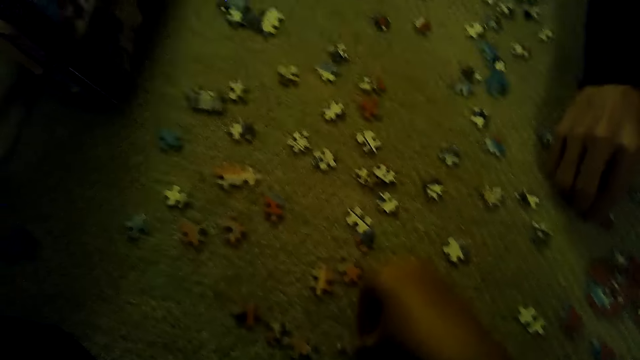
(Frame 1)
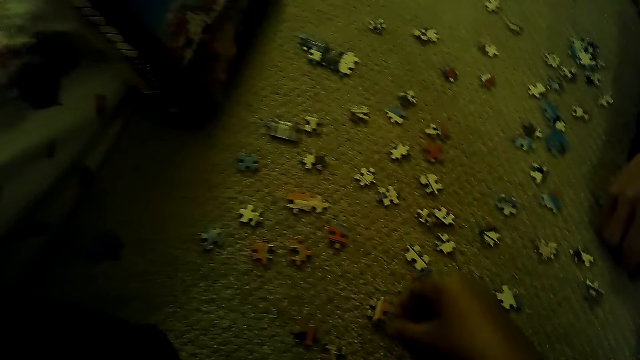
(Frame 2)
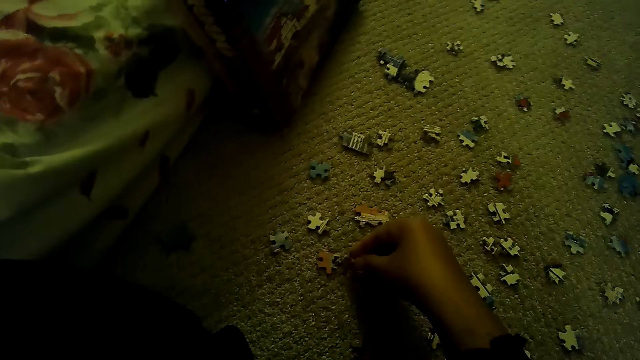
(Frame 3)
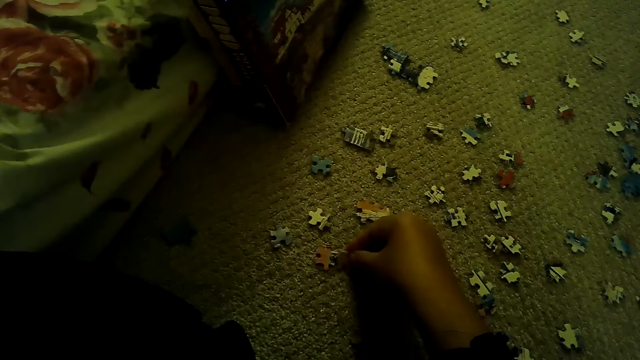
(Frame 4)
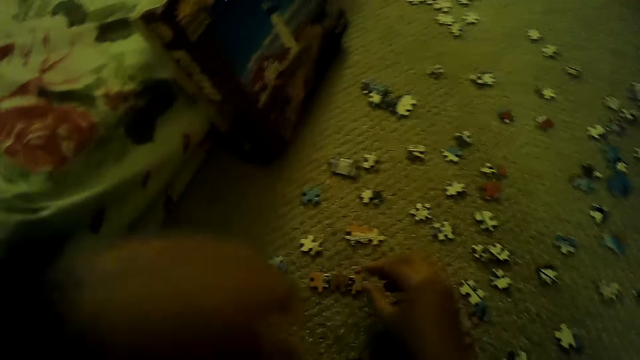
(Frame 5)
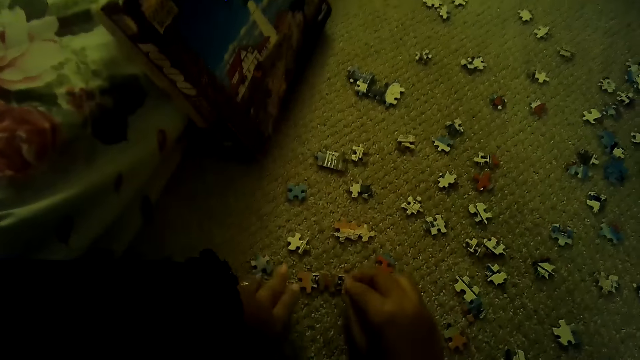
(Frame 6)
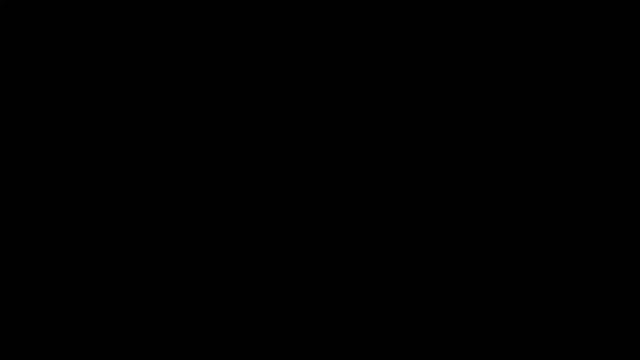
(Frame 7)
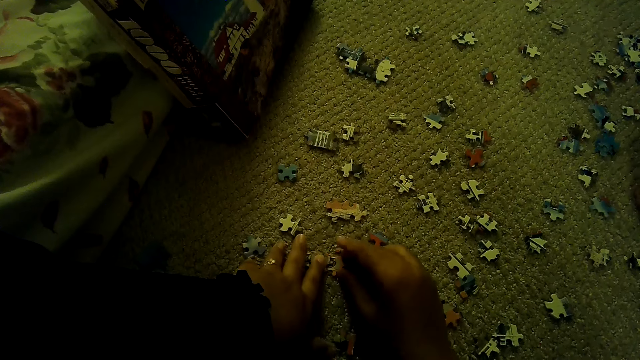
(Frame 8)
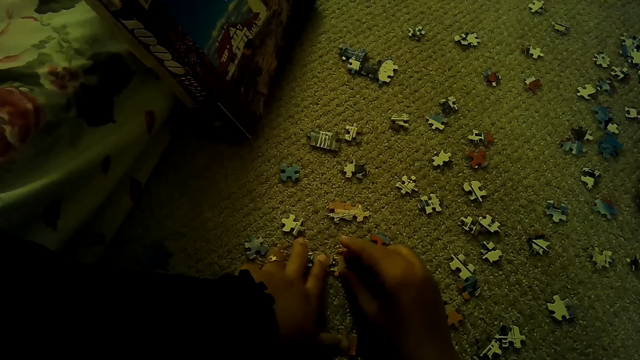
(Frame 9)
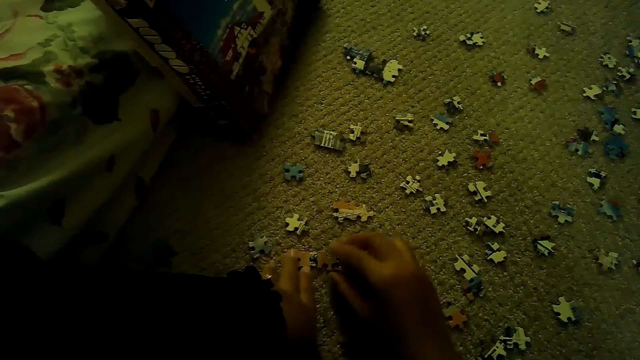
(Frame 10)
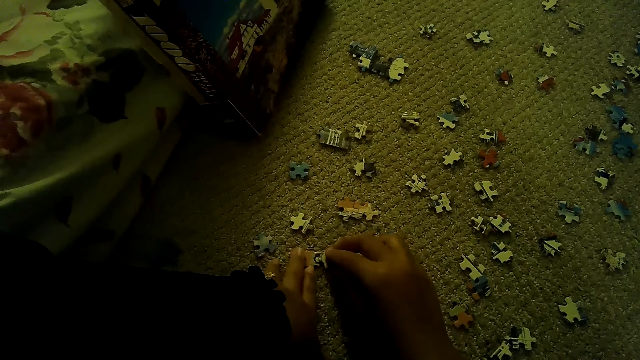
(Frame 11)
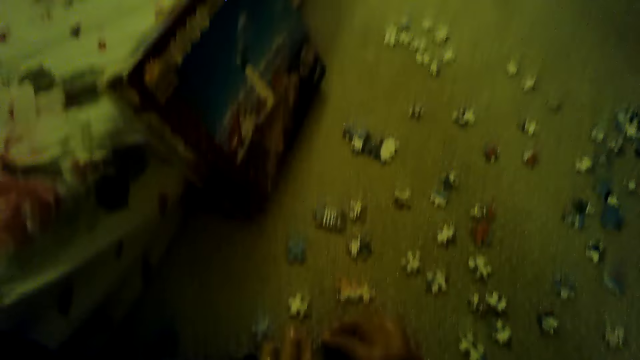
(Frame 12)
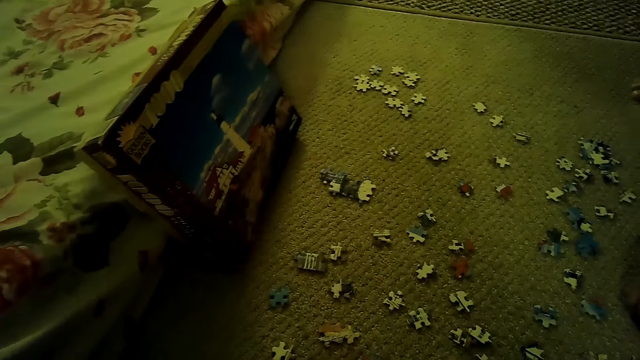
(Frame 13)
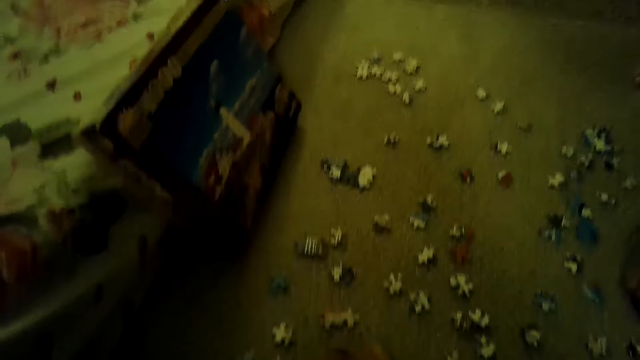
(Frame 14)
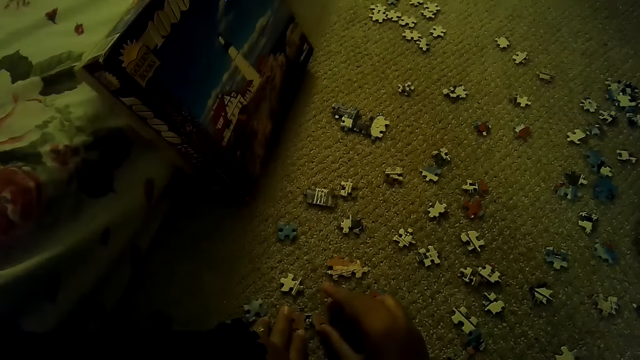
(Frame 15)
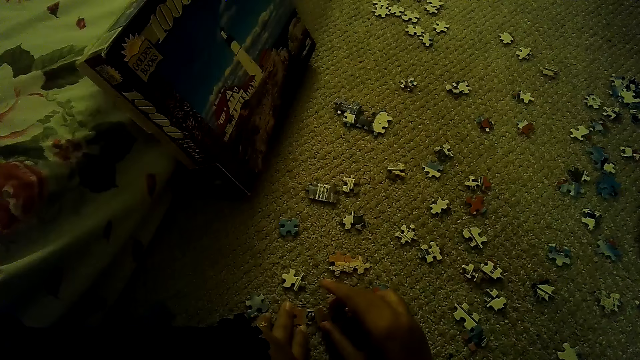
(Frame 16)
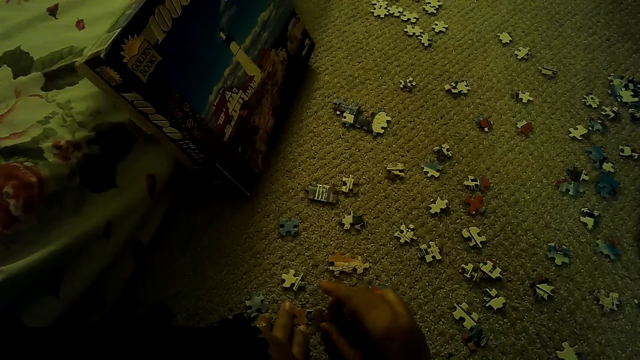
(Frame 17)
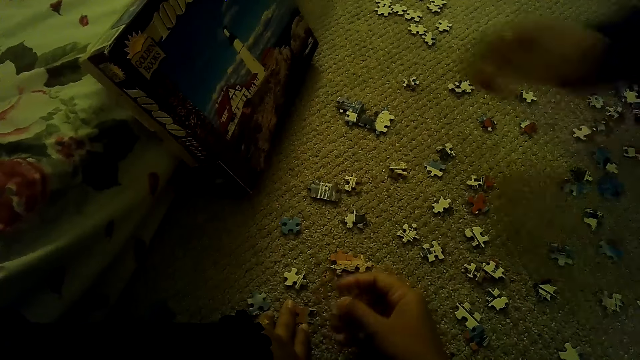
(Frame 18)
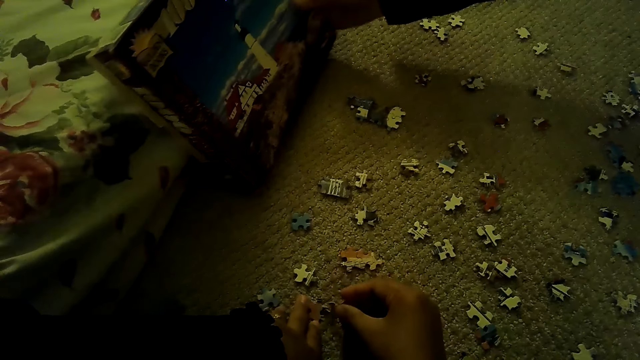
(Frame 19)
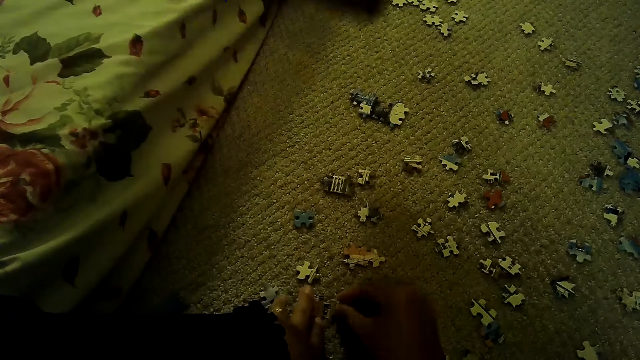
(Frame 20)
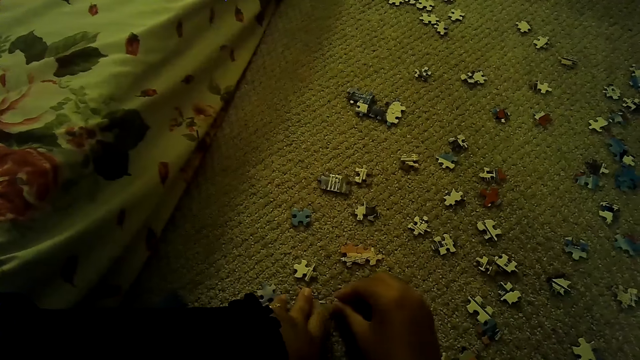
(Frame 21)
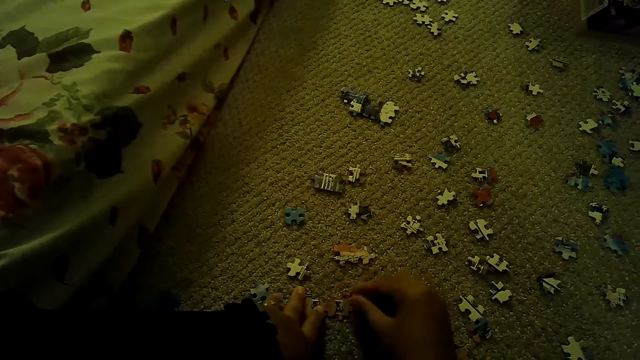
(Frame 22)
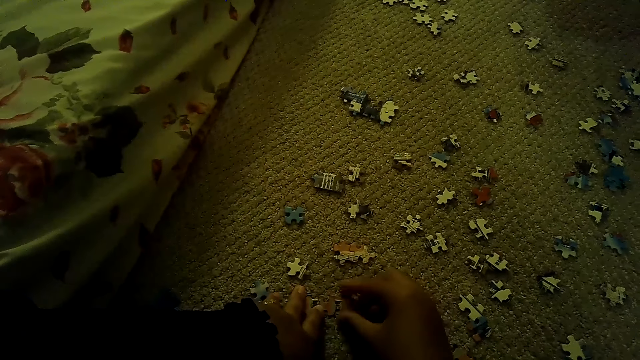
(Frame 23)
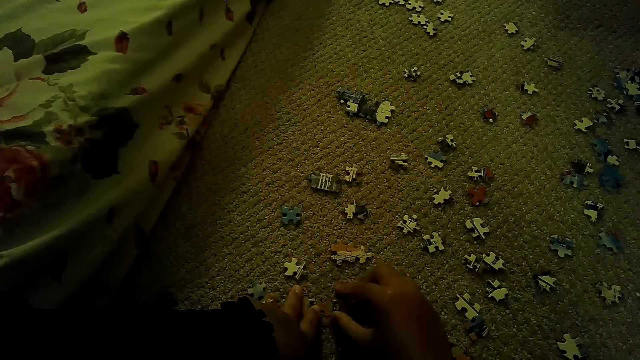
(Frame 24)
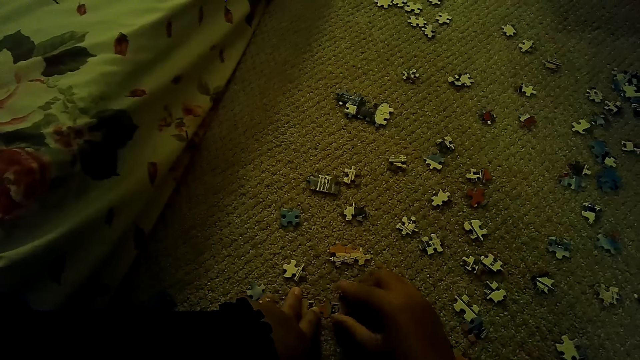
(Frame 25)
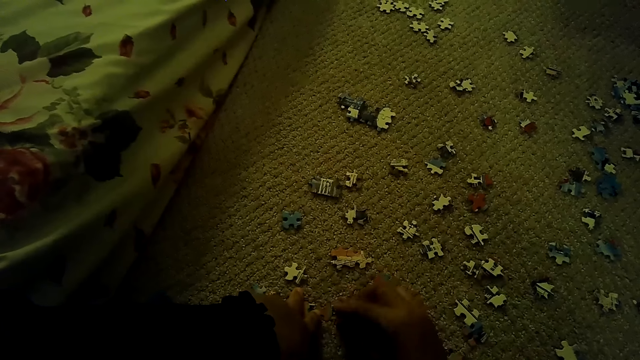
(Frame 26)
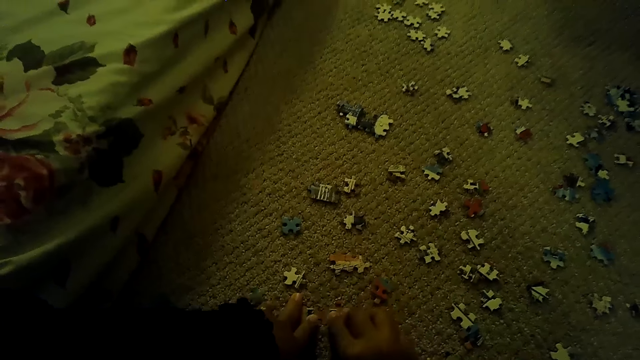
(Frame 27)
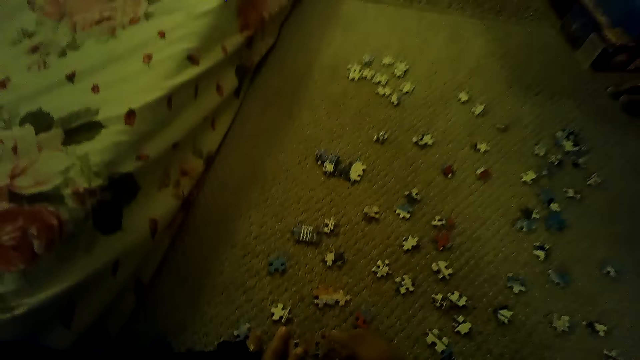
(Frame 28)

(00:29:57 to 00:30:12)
A person separates the puzzle pieces. The camera wearer joins the puzzle pieces. The person picks up the box from the floor.

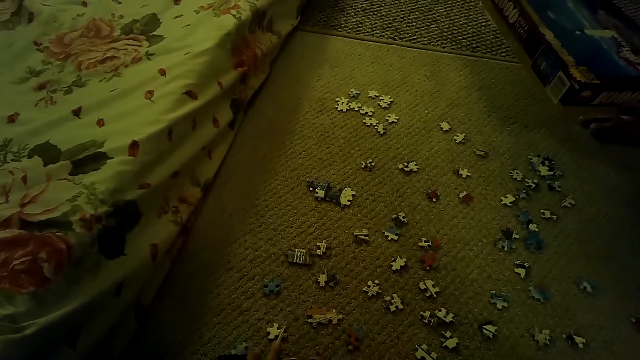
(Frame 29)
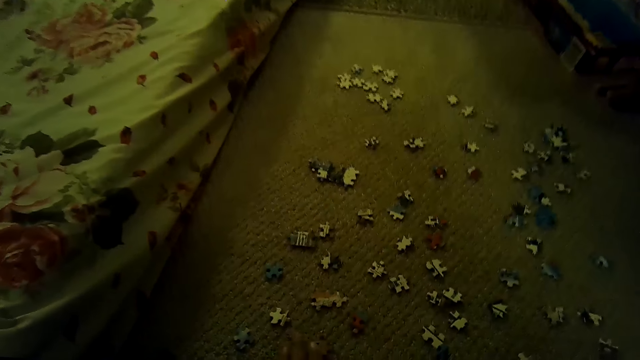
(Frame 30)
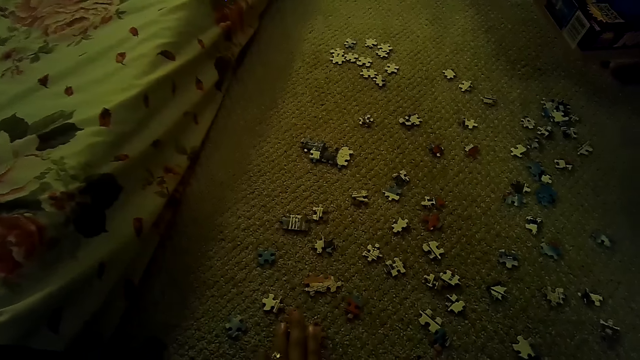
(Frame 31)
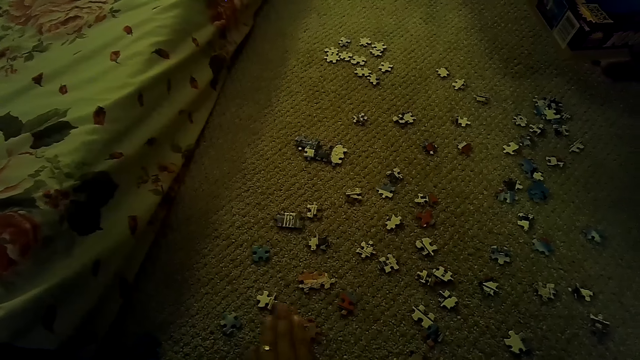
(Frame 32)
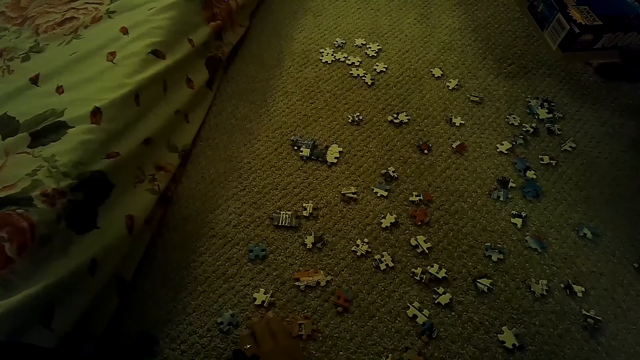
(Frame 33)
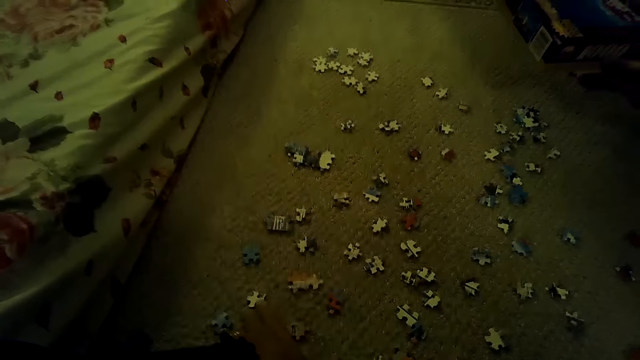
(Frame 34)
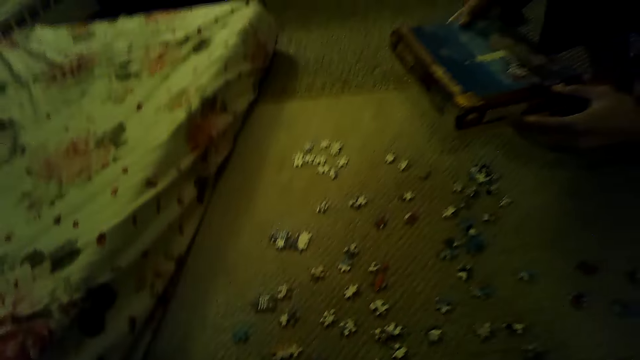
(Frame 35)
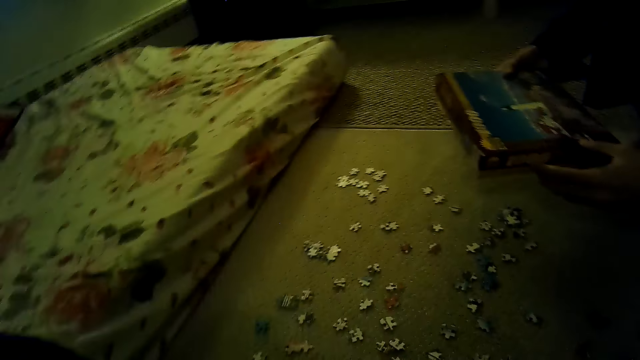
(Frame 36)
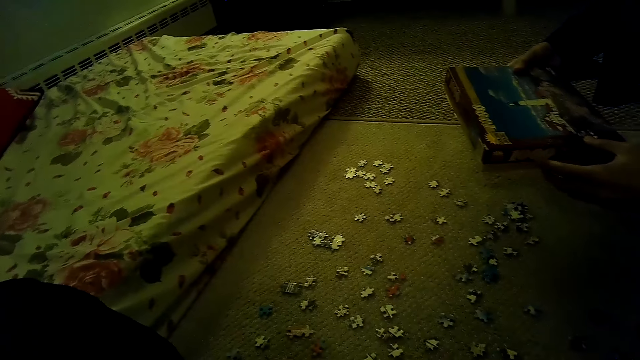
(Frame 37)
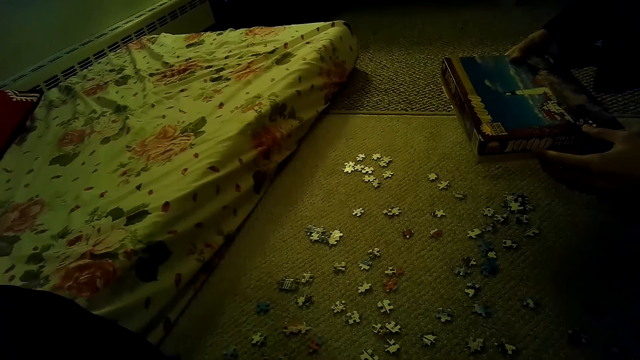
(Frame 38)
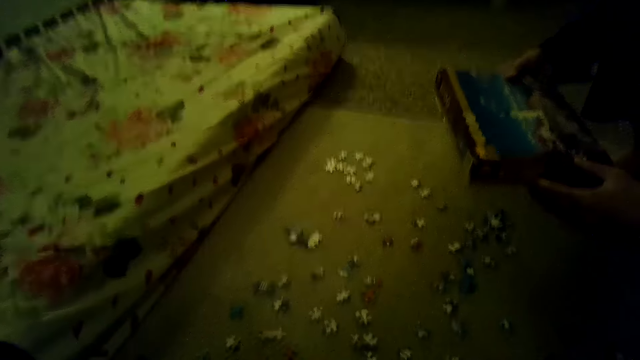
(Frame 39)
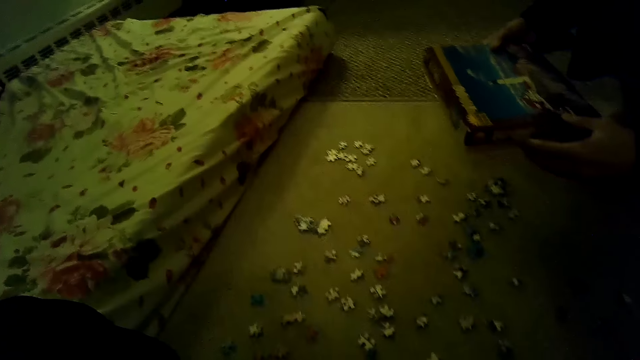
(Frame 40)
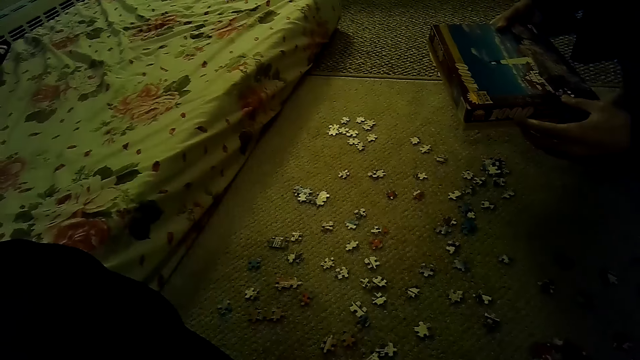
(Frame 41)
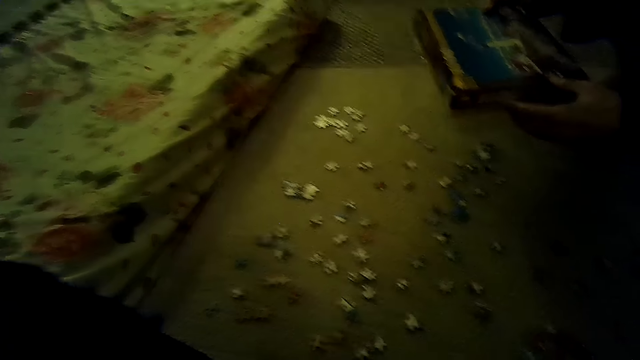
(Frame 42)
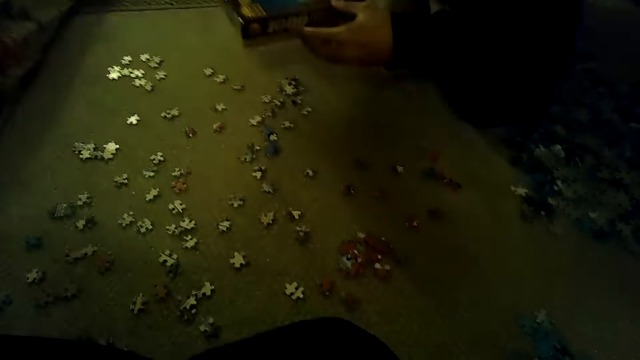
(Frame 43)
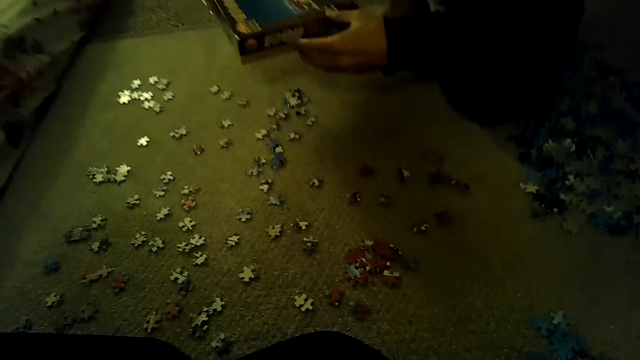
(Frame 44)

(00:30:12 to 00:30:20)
A person holds the box. The camera wearer stares around the floor.
